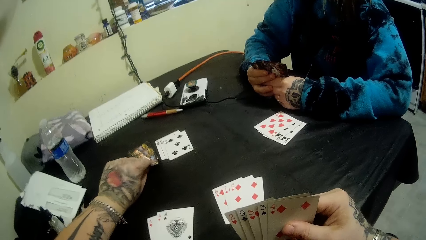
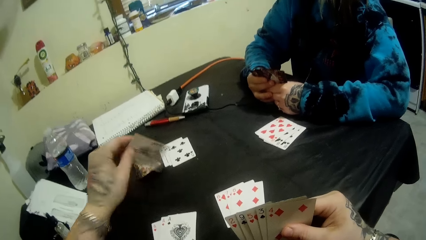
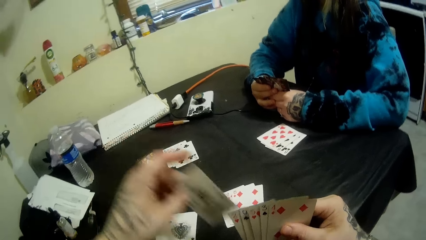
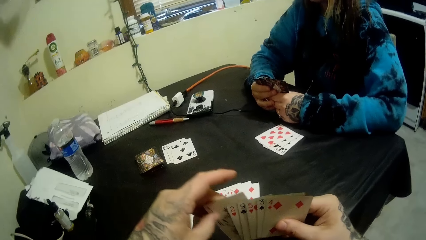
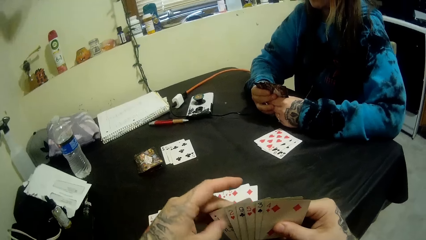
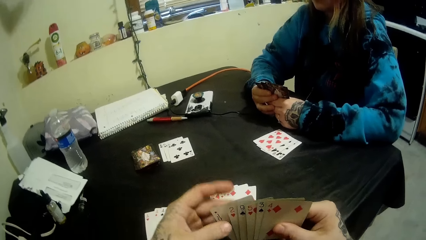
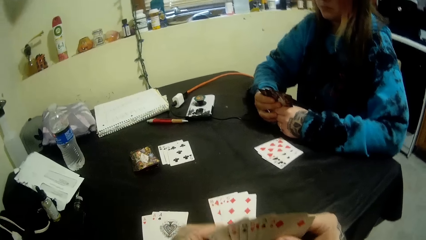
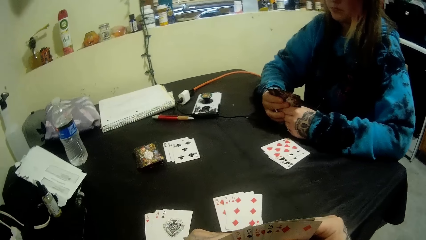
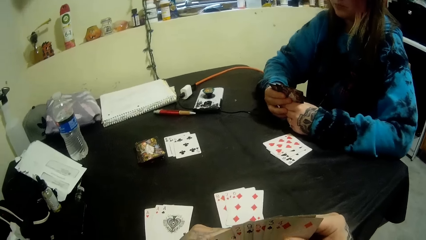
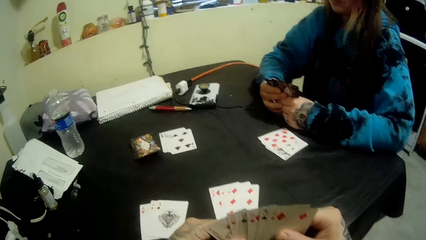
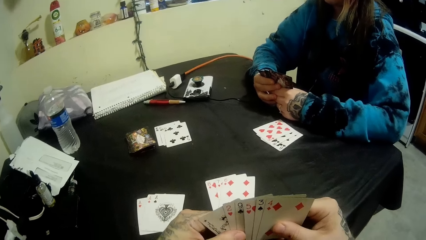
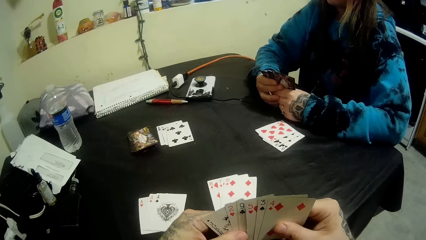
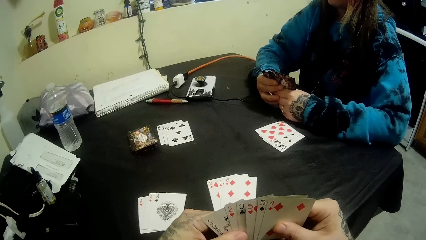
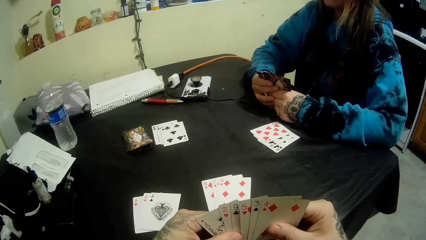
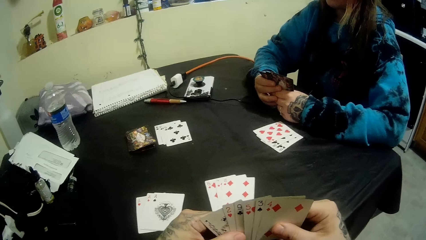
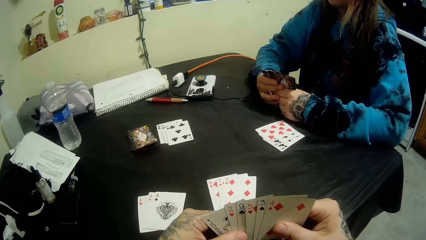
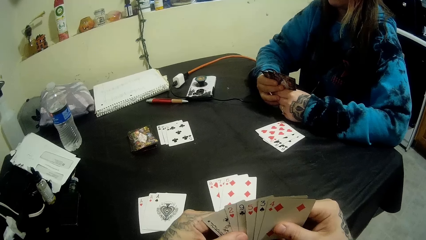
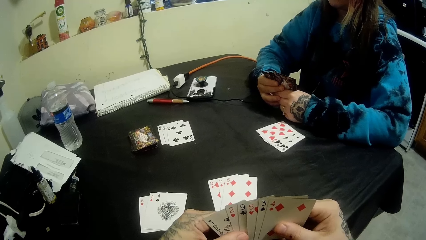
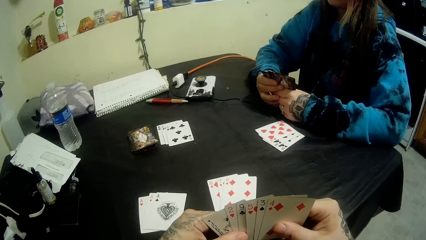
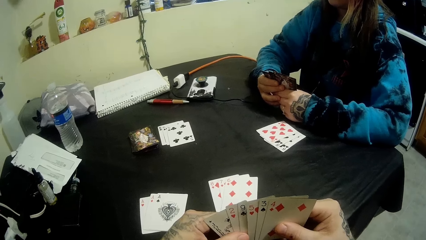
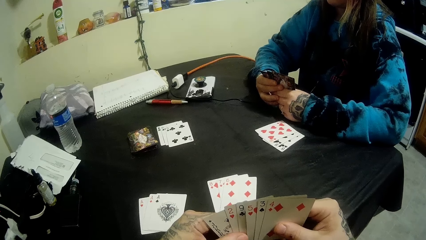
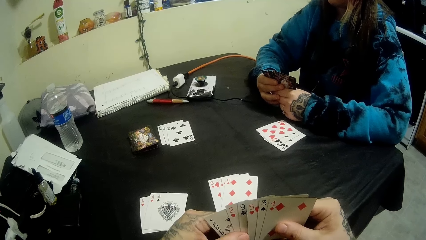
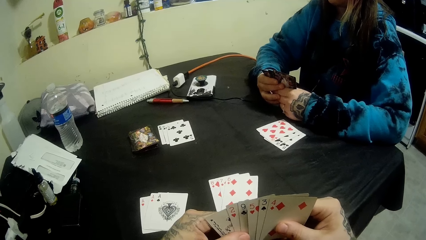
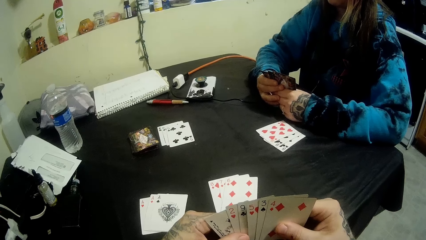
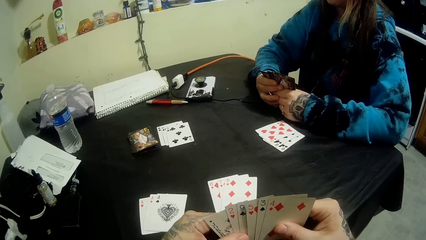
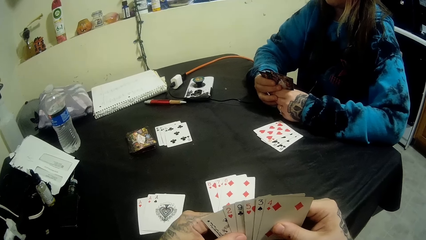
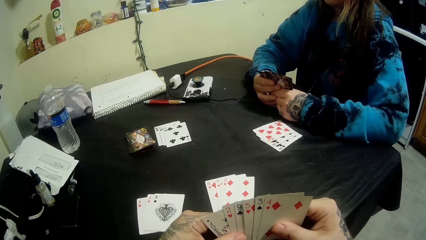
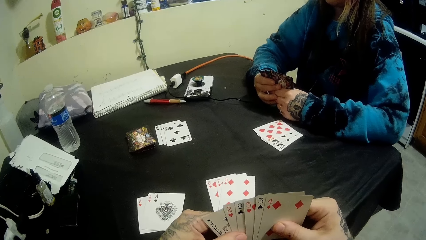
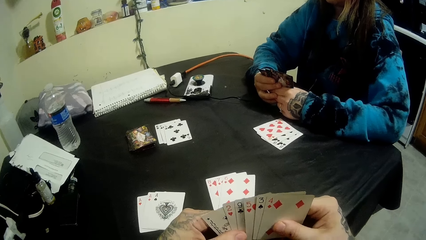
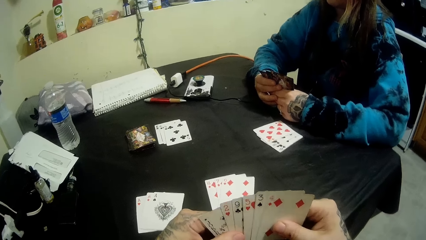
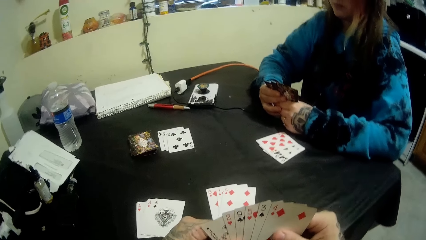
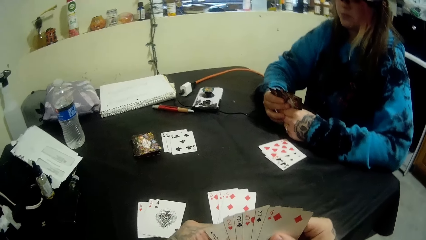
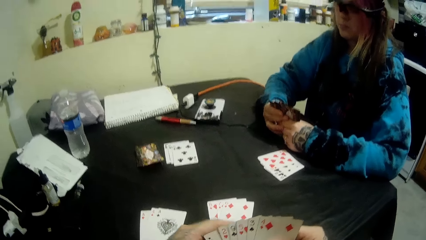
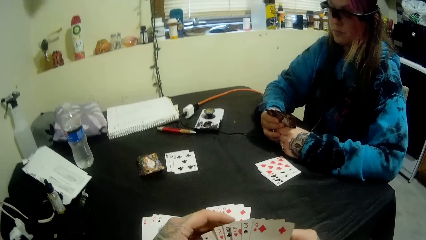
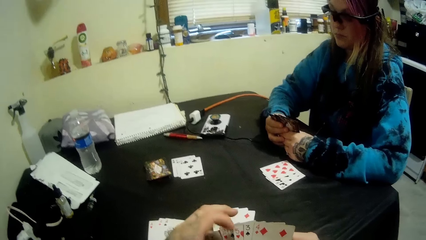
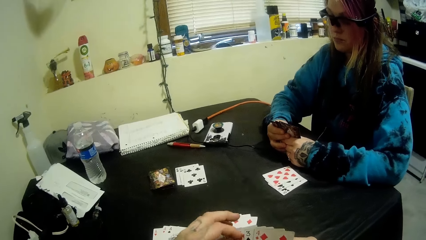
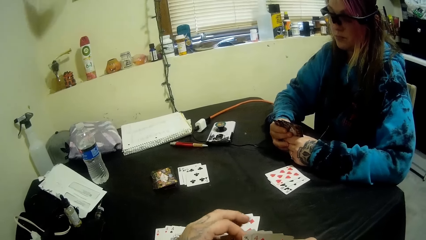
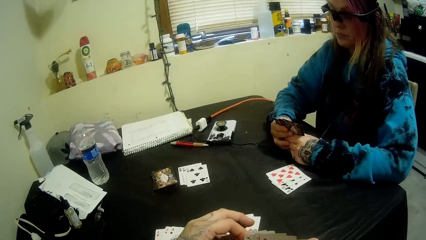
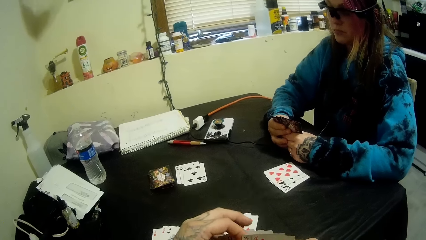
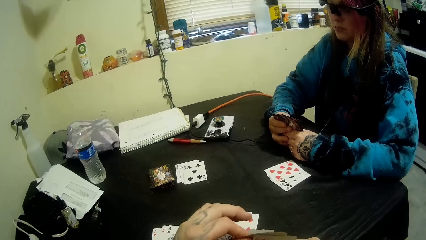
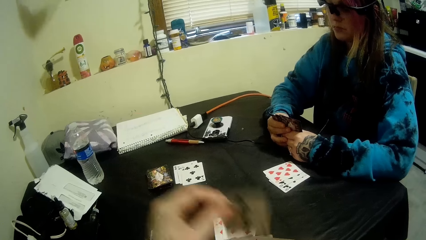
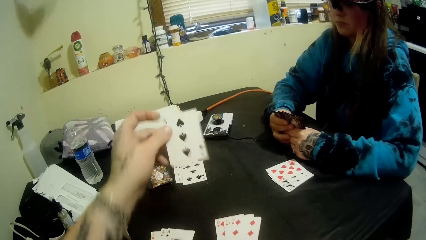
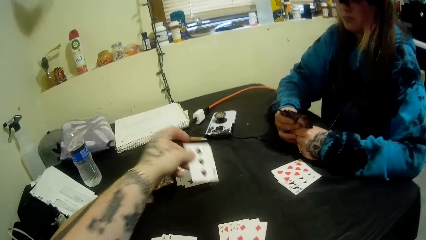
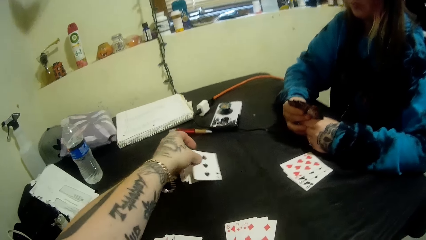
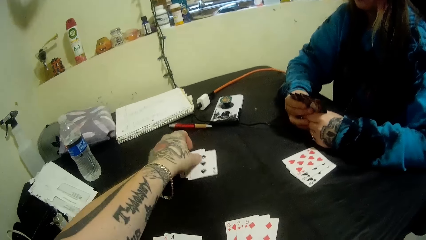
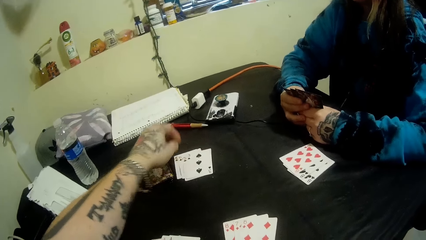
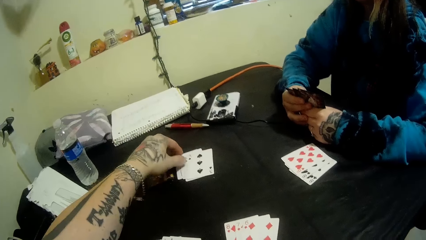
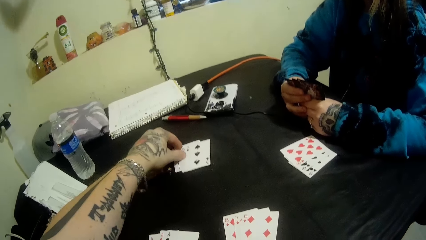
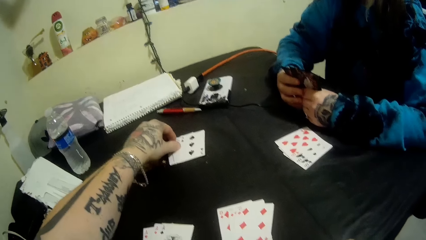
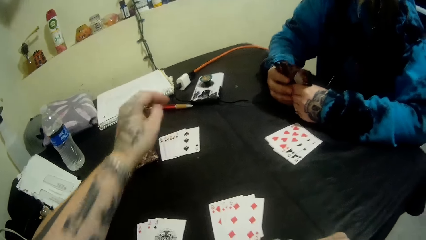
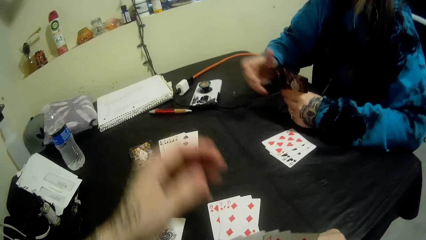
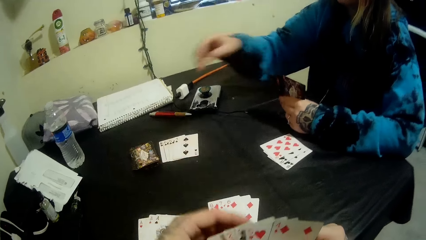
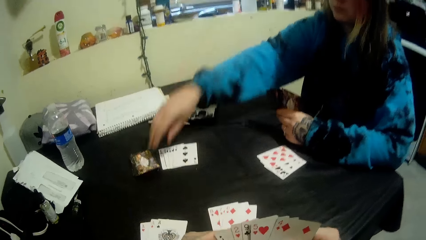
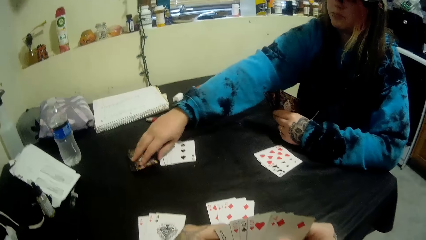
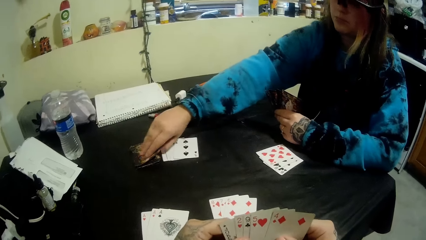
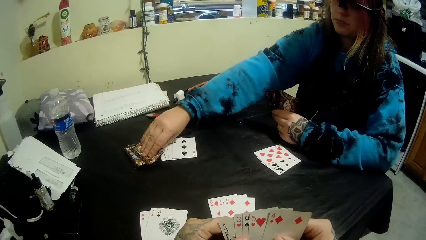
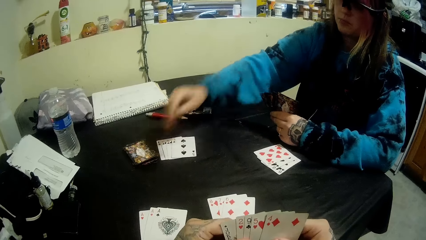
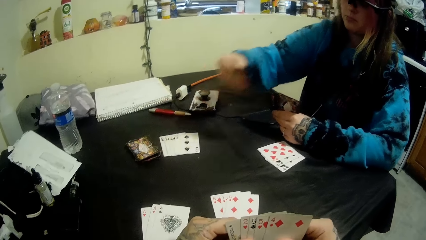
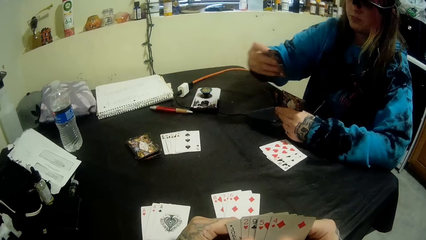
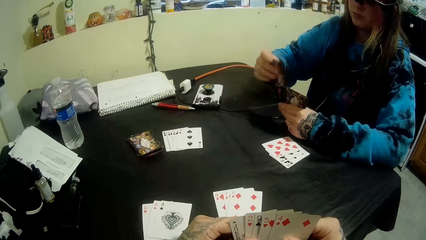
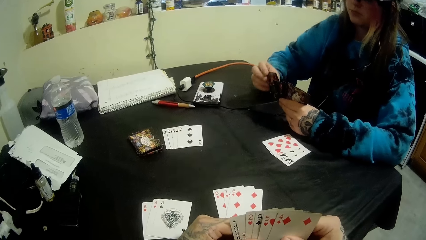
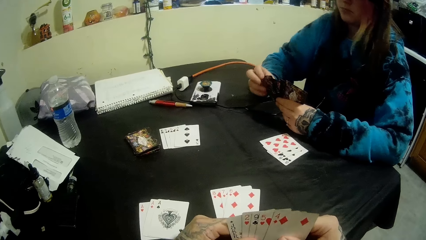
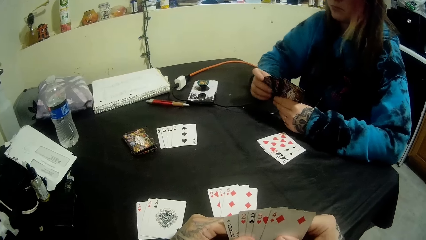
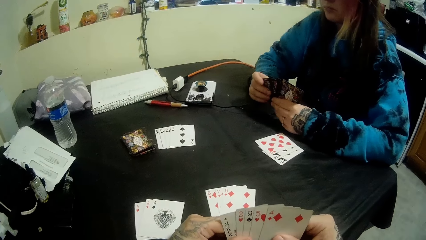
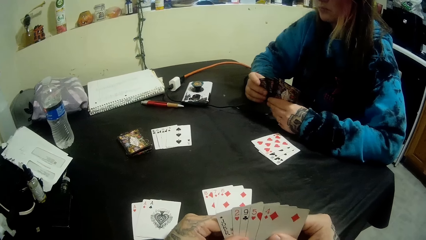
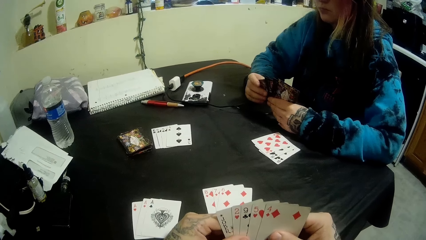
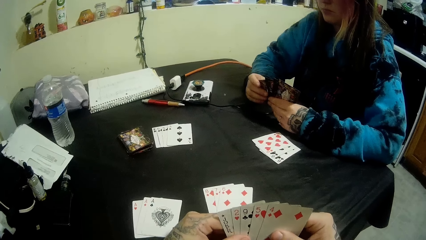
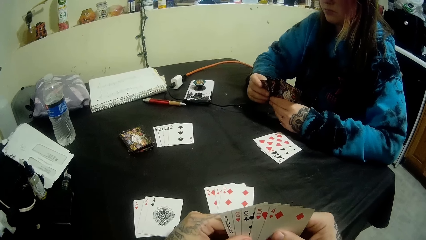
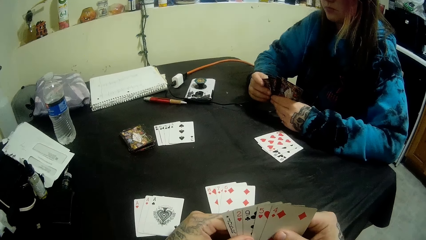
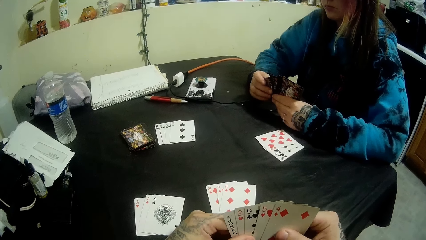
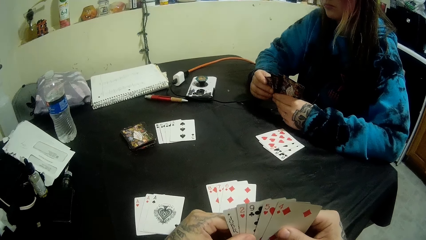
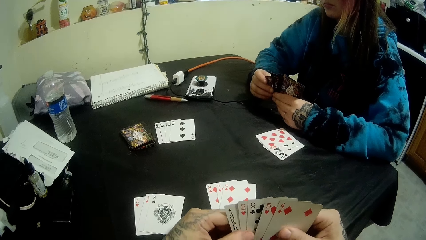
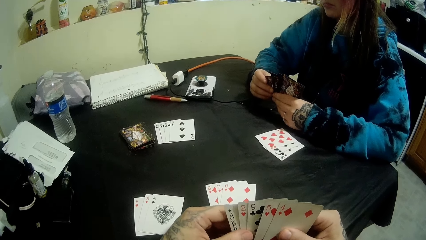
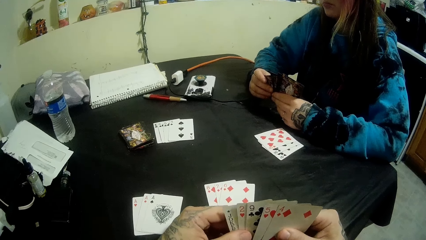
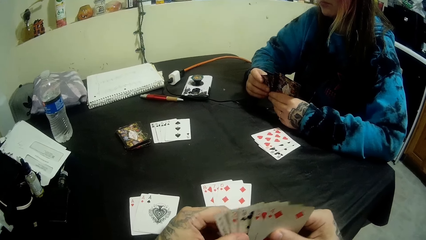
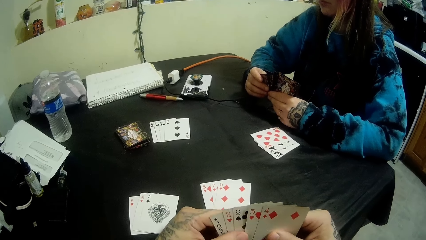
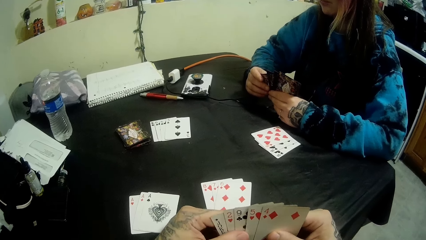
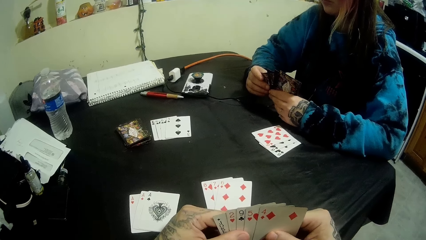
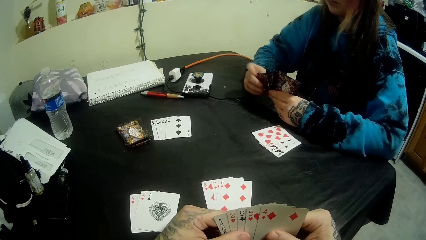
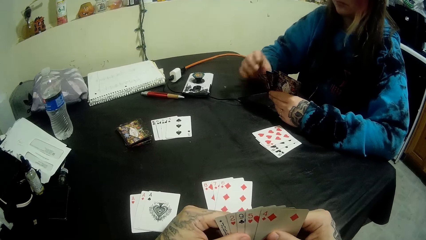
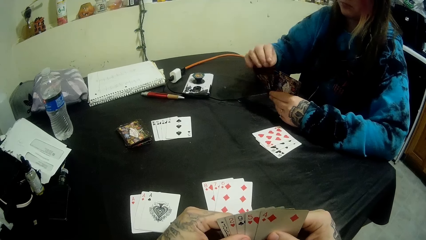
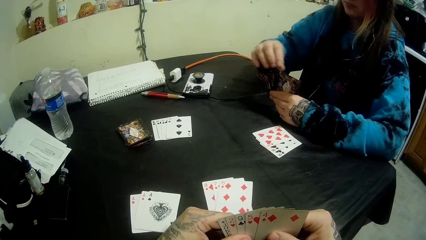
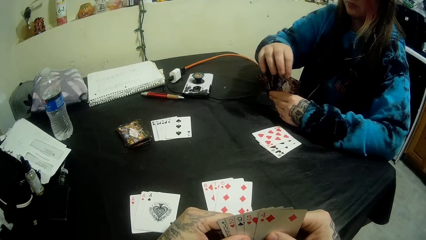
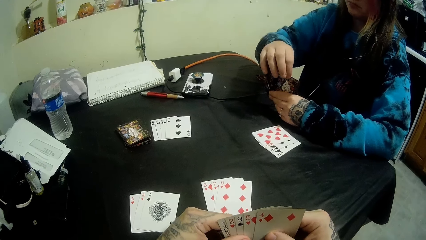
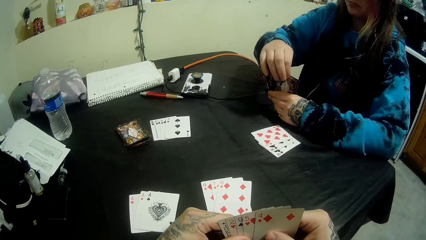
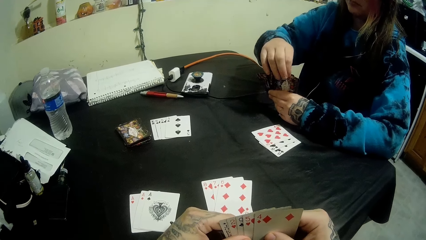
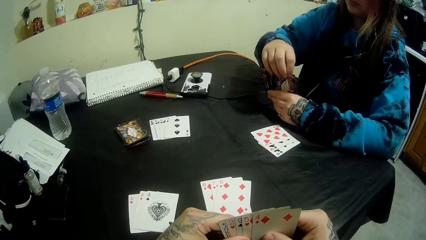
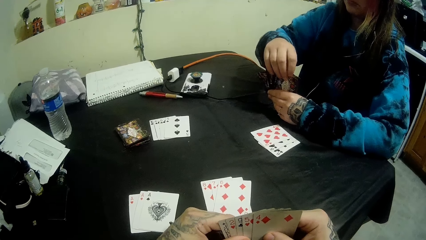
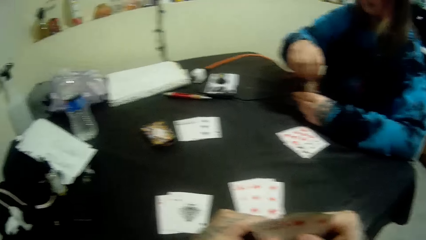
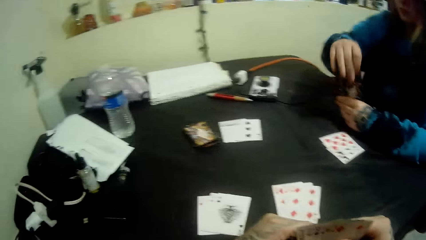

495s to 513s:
The camera wearer puts the card on the cards. They look at the cards. They pick the card. They put the card on the table. They move the cards. A lady picks a card from the table. The lady puts the card on the cards. The lady looks at the cards. The camera wearer looks at the cards. The lady picks the card.
